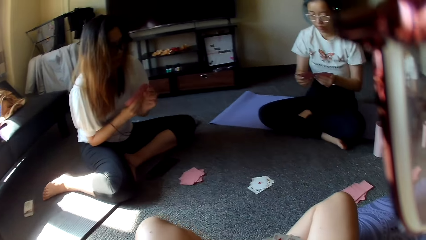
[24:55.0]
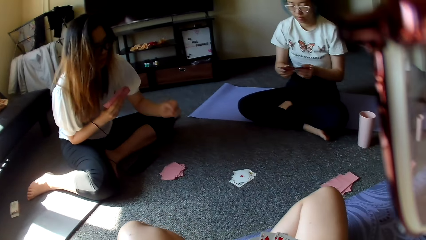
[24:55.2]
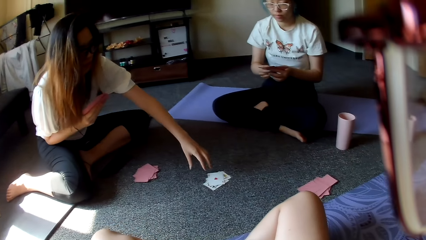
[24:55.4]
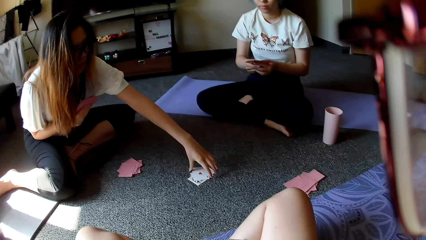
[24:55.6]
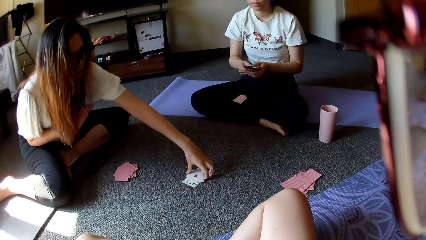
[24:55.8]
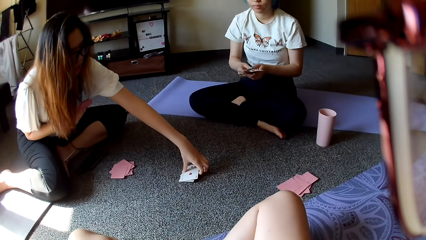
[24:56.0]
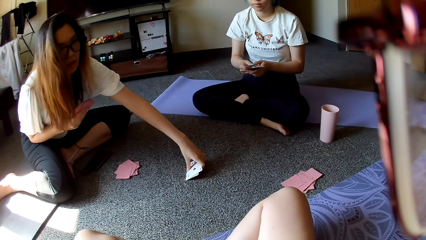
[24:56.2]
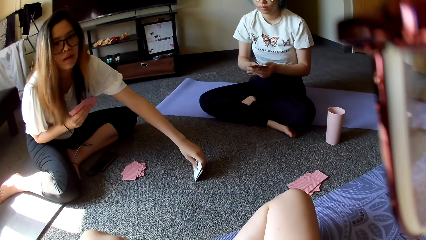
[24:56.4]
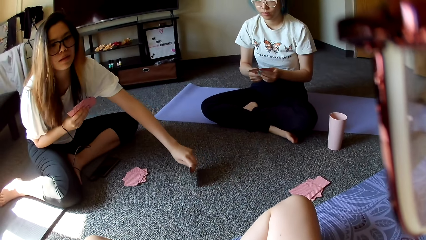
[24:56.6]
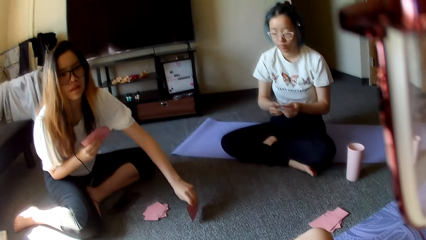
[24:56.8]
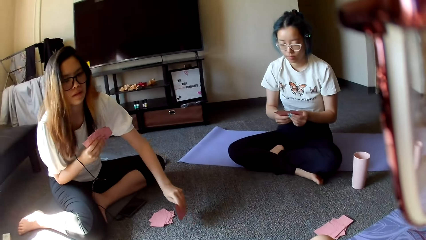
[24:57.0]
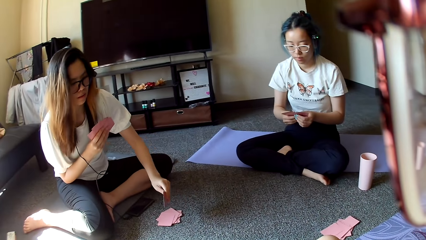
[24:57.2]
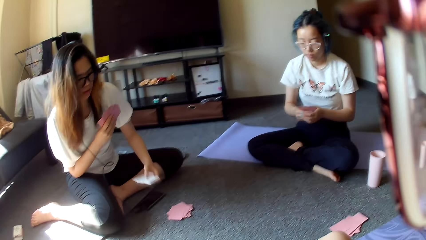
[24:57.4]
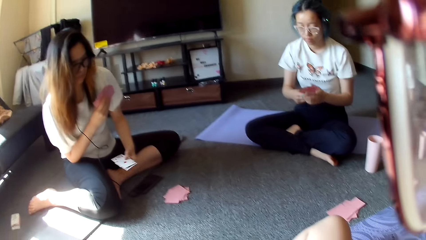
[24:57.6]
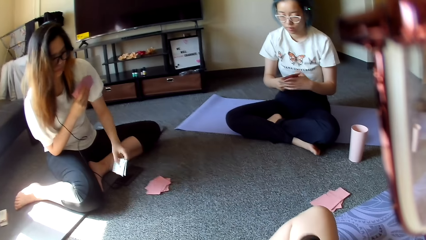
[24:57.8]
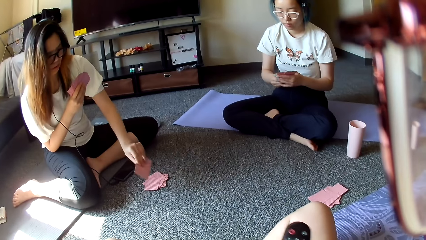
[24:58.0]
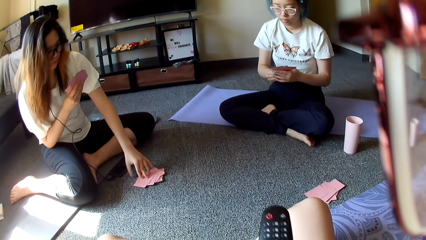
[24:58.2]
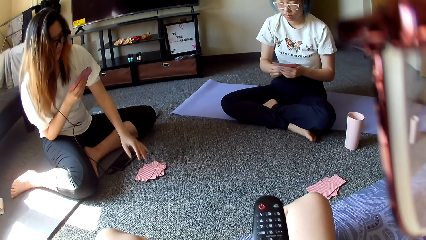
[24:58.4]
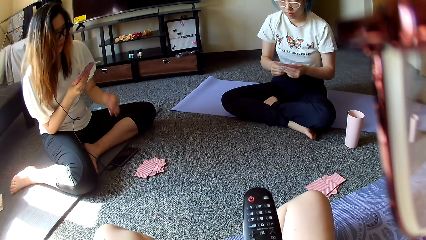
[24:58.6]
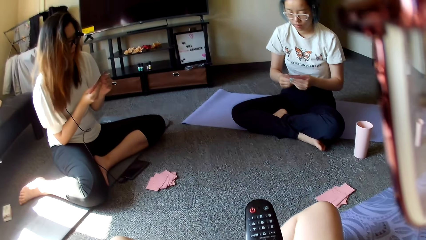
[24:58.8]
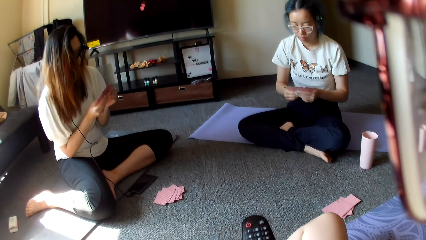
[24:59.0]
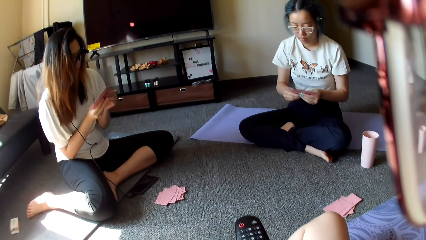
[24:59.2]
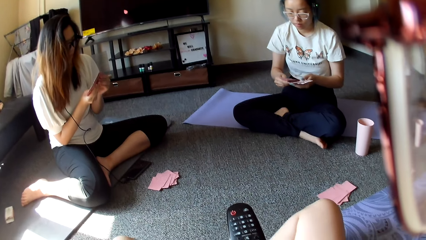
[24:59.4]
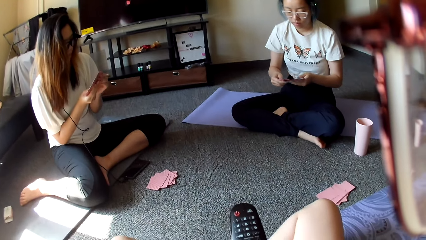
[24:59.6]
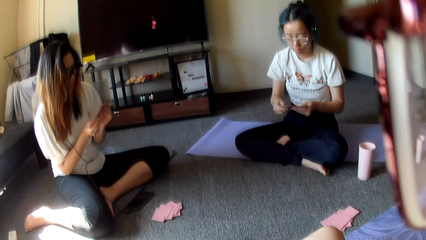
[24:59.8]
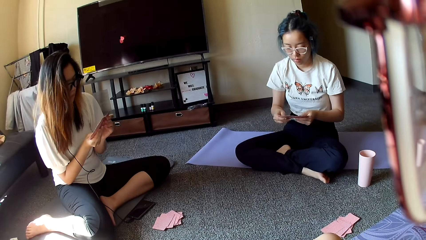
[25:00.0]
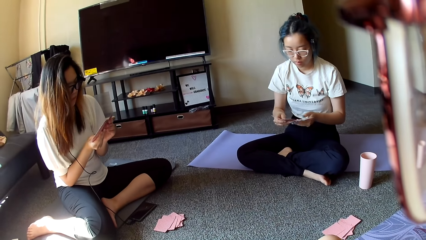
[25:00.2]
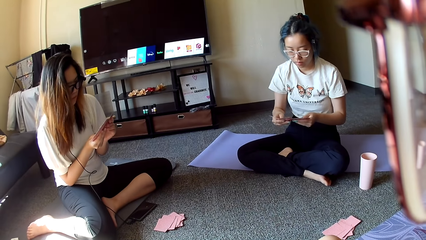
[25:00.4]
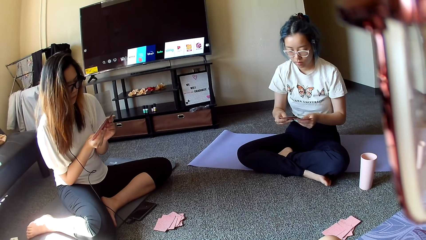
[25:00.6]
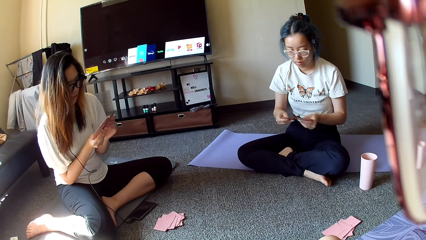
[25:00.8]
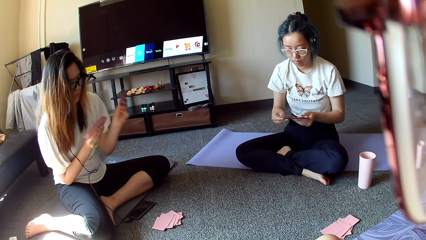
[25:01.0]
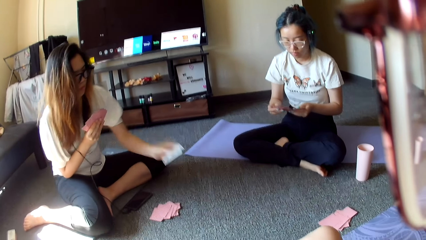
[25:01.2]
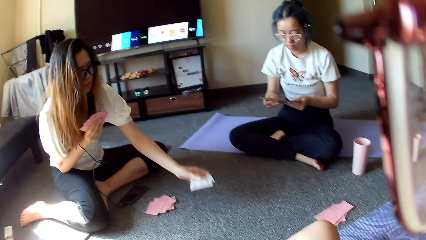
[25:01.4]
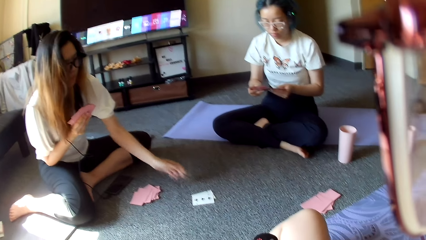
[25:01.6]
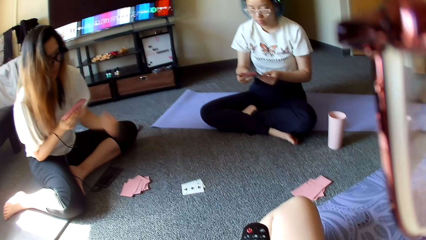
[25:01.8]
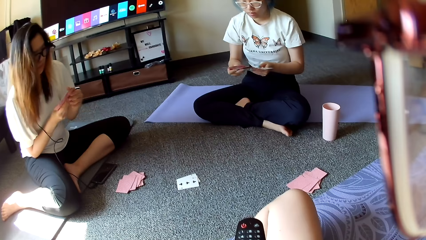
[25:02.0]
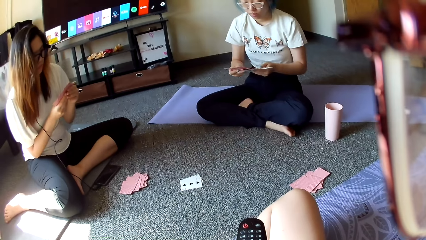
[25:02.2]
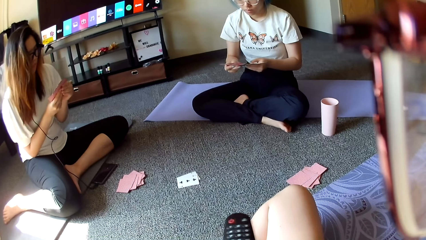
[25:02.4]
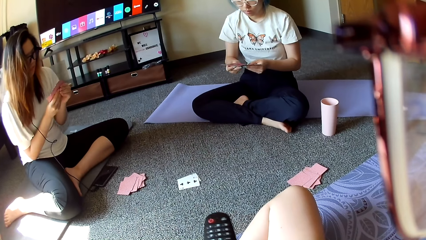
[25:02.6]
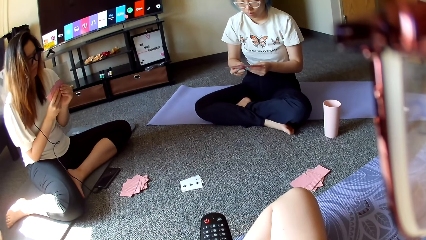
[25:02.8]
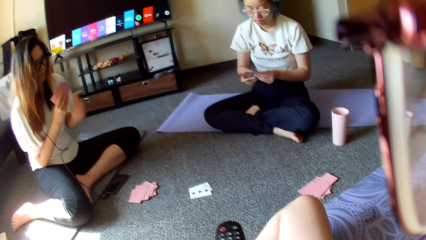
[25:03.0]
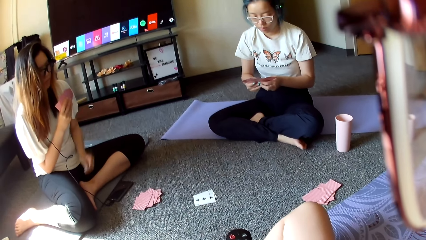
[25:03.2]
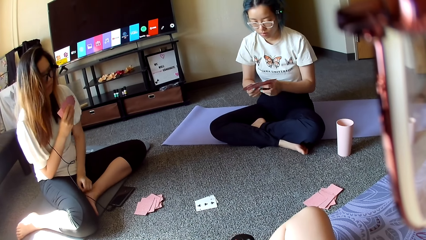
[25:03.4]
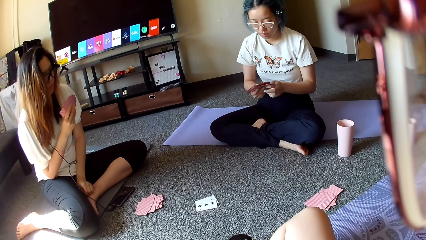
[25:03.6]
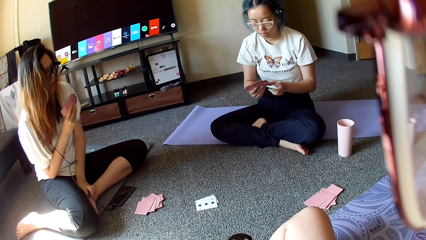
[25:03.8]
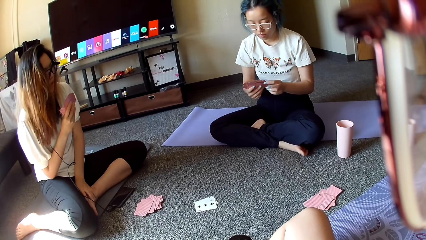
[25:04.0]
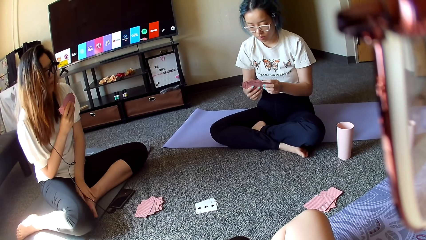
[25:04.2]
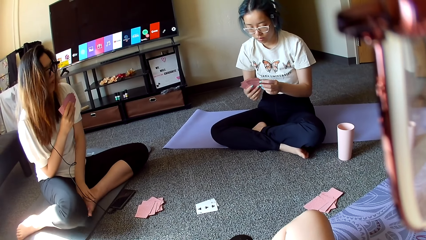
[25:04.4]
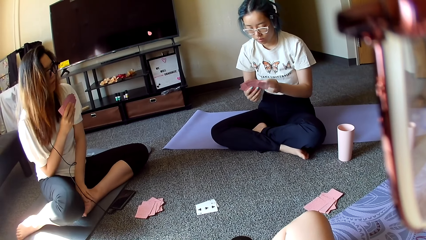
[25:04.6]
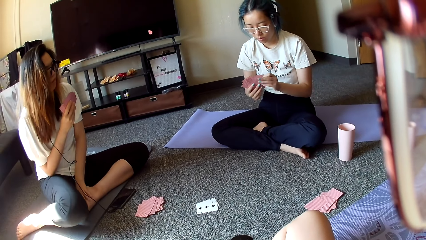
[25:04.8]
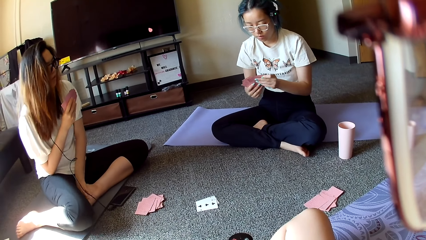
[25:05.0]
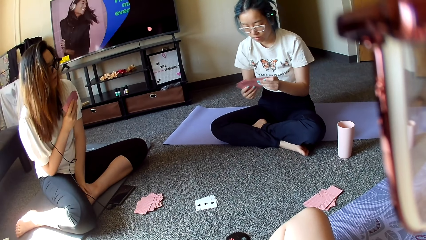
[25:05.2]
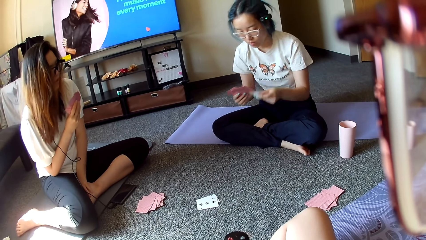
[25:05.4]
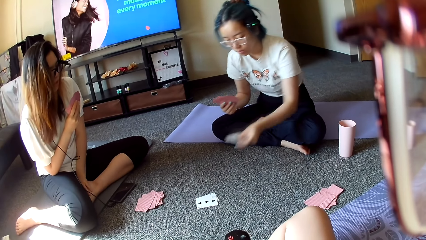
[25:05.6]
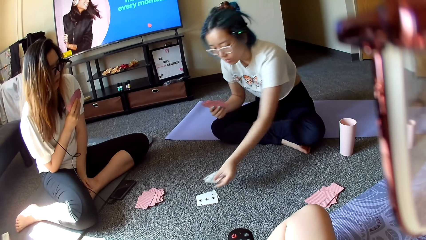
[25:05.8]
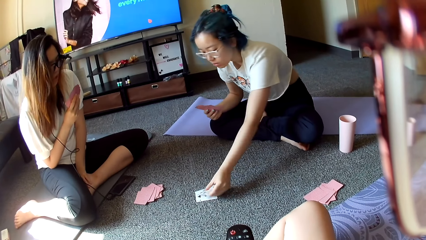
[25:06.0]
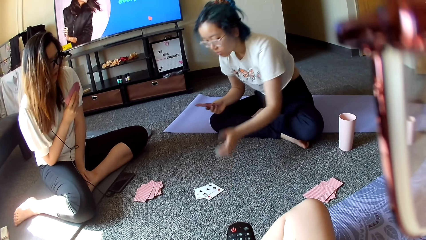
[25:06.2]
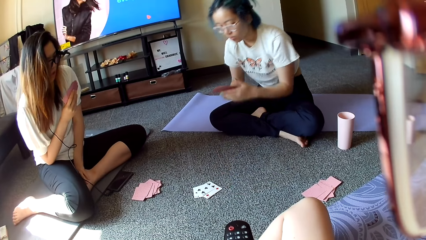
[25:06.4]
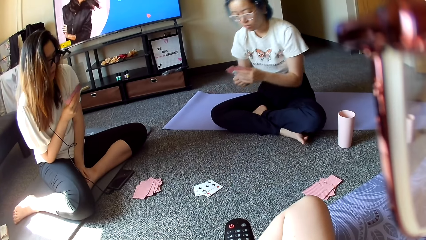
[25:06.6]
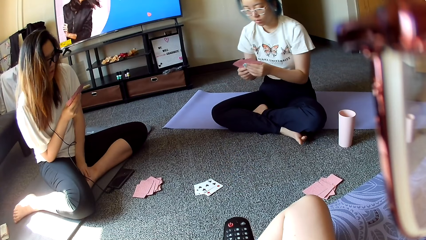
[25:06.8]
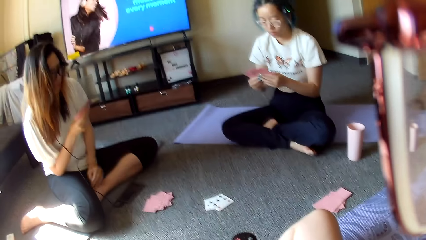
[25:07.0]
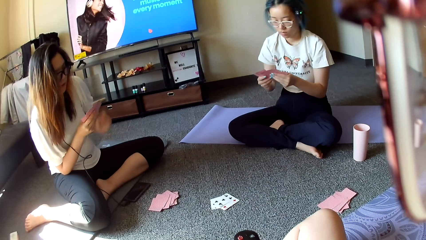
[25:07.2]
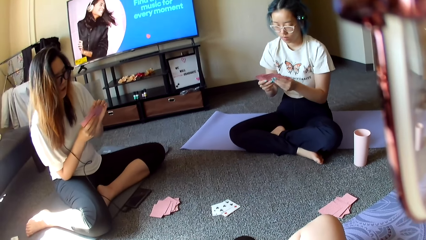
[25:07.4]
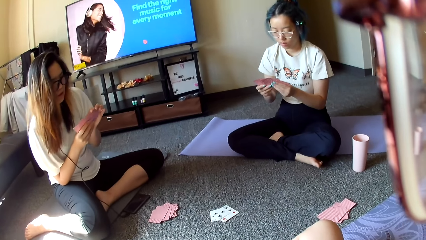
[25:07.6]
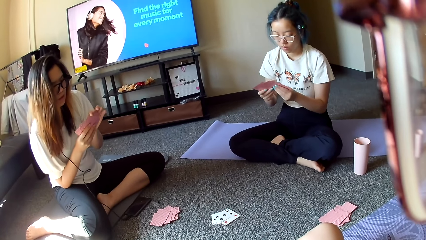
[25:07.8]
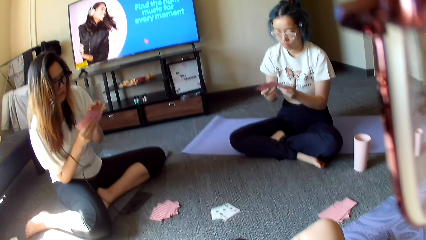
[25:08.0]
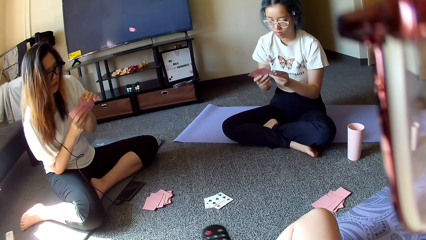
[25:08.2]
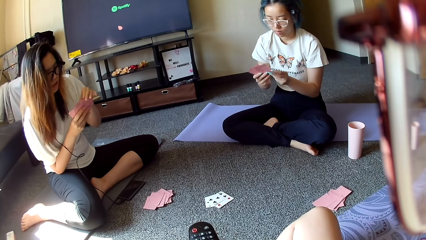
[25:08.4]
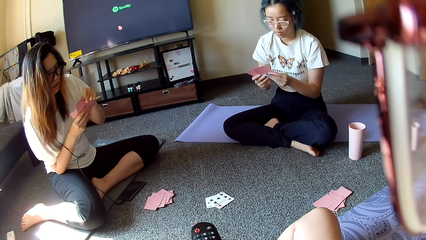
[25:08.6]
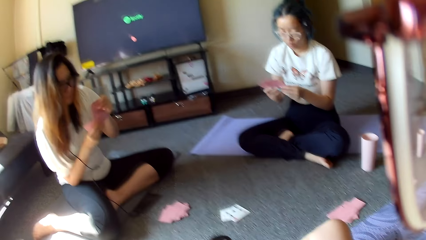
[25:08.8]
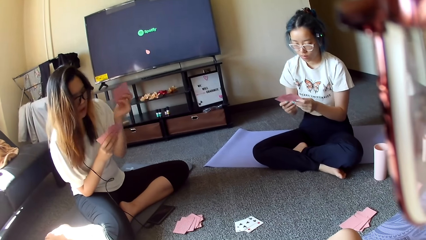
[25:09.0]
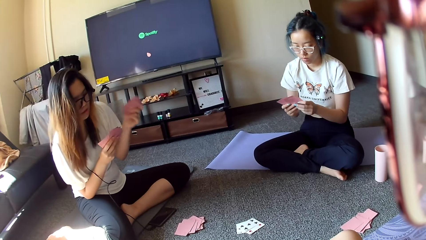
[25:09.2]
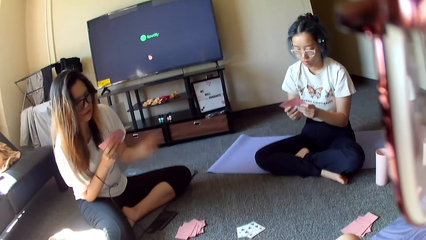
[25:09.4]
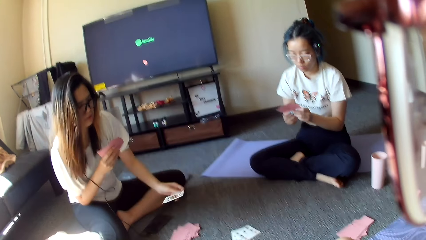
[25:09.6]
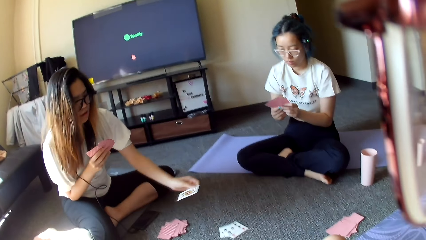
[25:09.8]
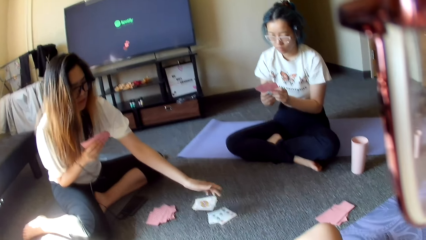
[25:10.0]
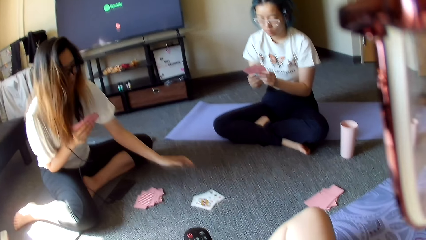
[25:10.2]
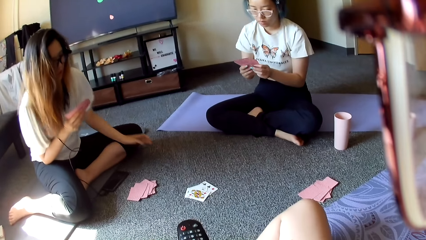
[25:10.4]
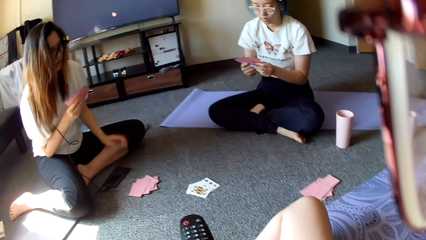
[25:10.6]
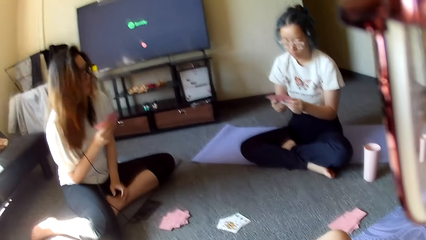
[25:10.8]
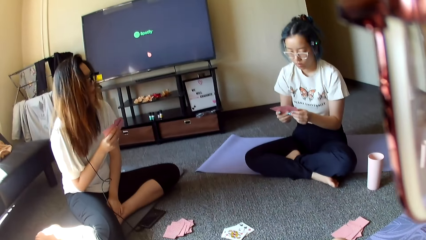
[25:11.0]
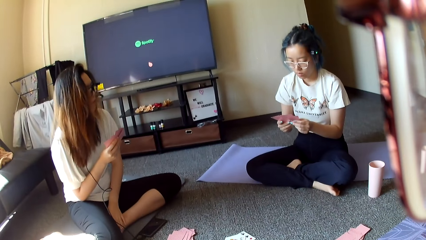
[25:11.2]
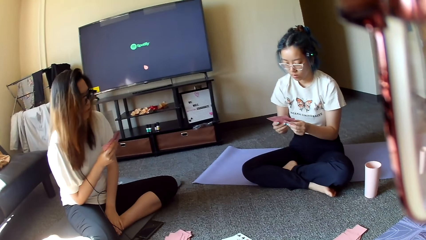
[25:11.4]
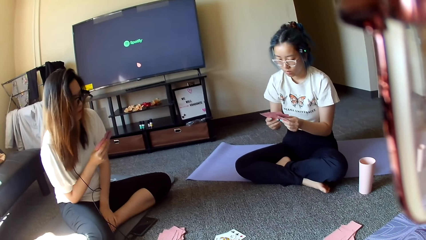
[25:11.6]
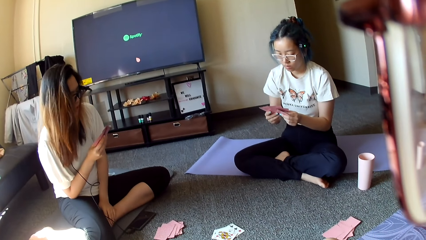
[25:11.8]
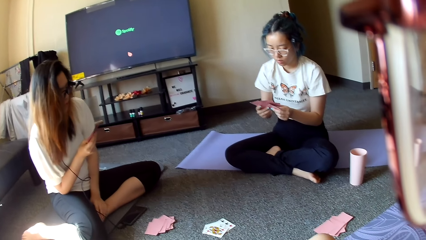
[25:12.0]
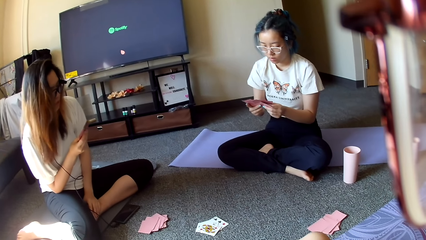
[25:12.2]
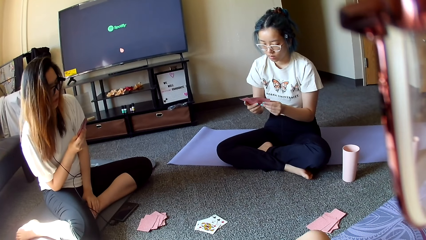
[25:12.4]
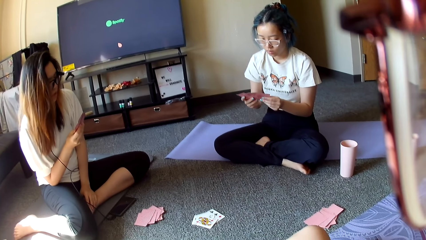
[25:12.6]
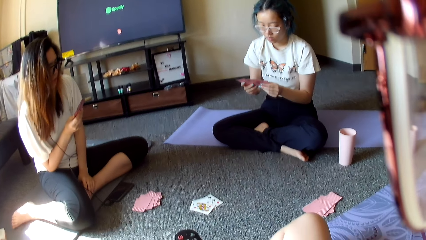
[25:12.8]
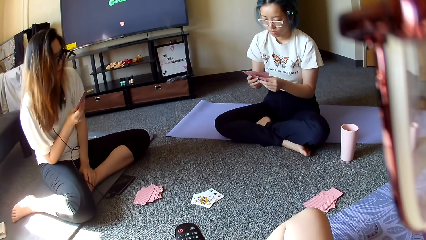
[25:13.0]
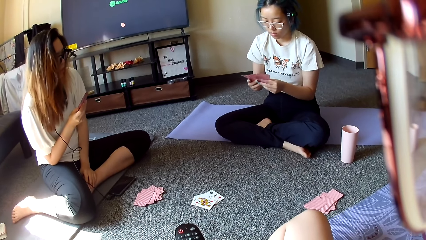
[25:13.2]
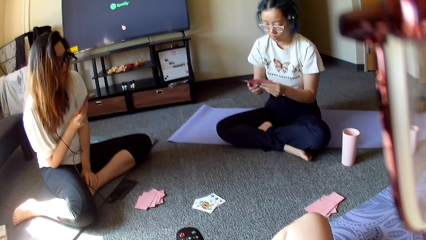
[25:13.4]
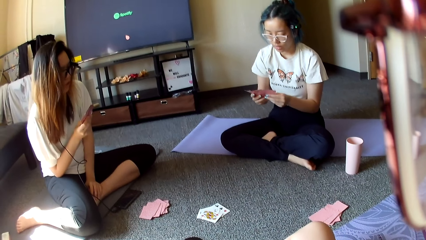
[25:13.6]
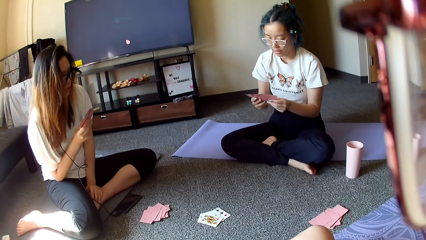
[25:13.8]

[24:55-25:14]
A person picks up the cards. The person places the cards down. The person puts the card down. Another person puts the card down. The first person puts the card down.
